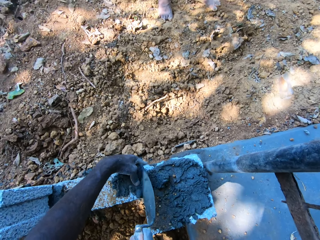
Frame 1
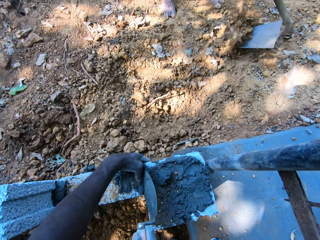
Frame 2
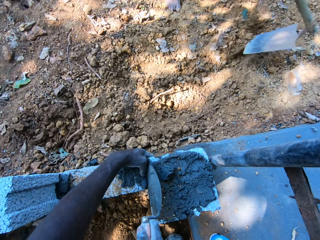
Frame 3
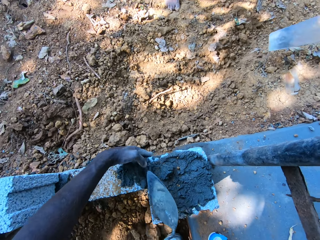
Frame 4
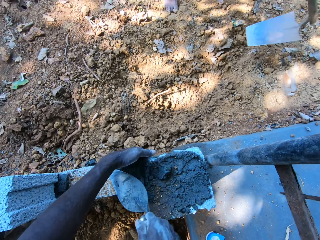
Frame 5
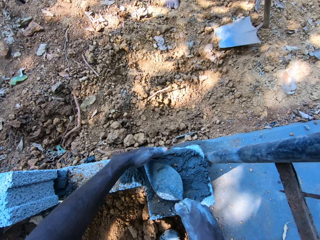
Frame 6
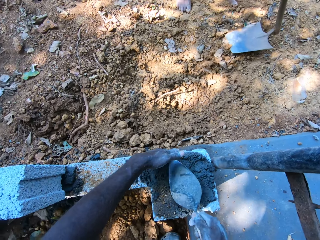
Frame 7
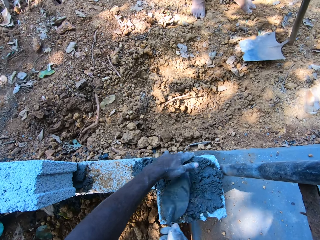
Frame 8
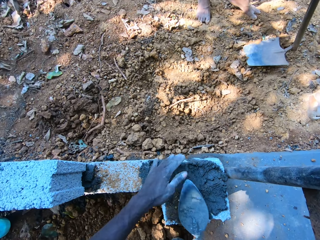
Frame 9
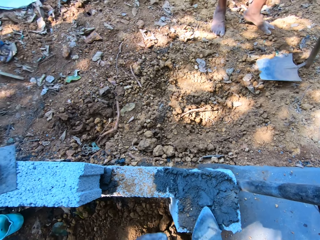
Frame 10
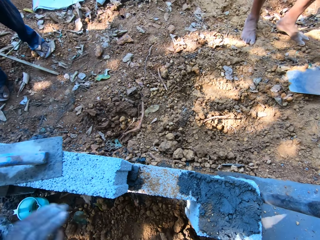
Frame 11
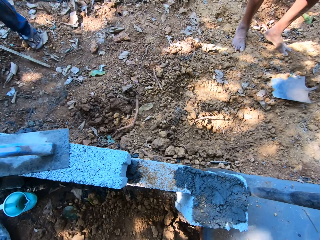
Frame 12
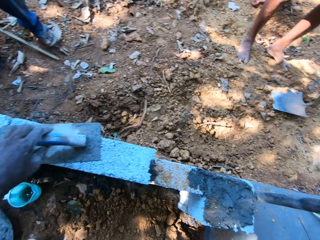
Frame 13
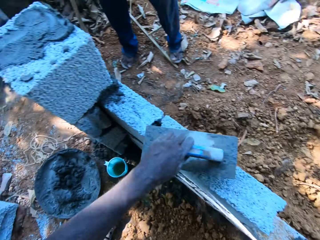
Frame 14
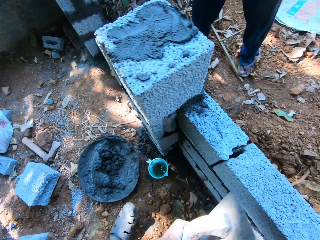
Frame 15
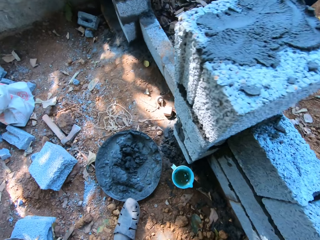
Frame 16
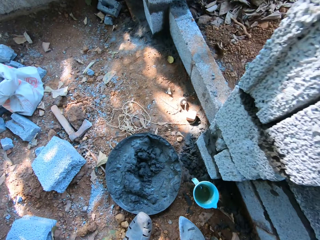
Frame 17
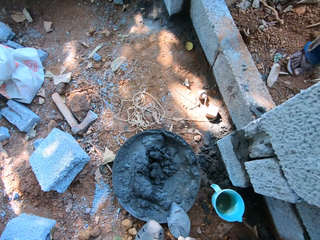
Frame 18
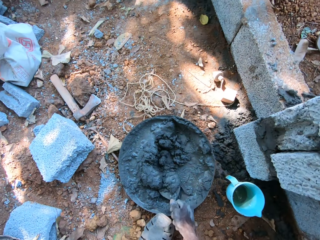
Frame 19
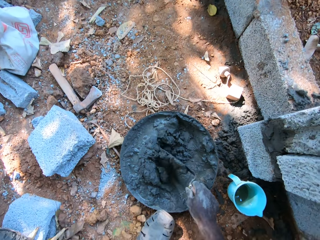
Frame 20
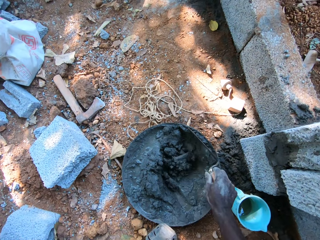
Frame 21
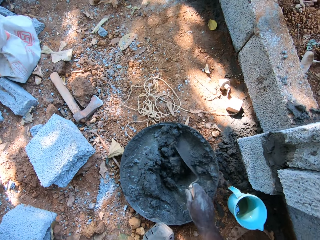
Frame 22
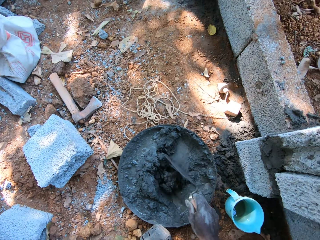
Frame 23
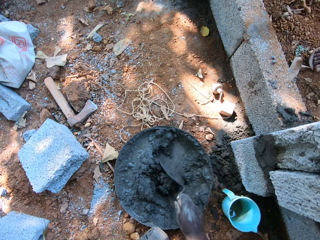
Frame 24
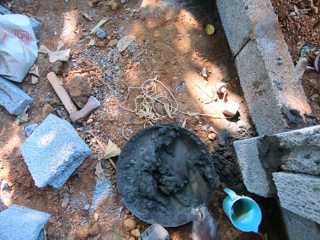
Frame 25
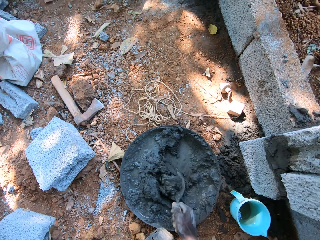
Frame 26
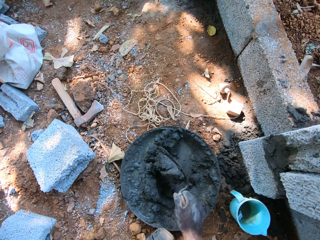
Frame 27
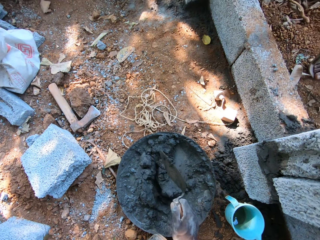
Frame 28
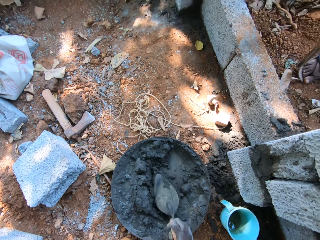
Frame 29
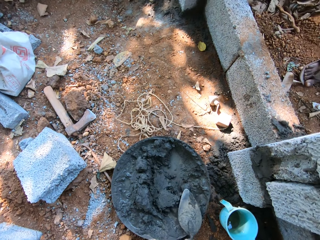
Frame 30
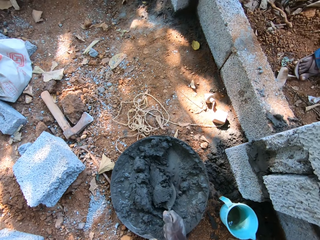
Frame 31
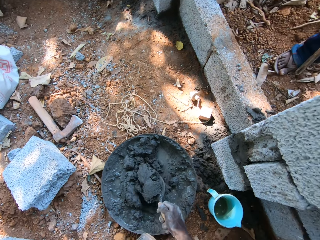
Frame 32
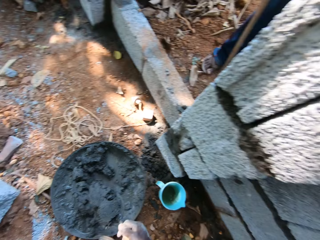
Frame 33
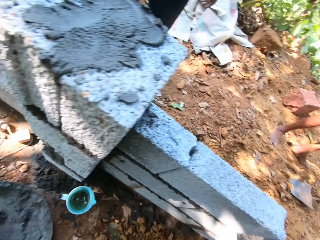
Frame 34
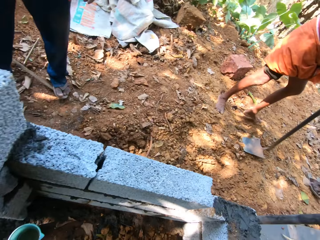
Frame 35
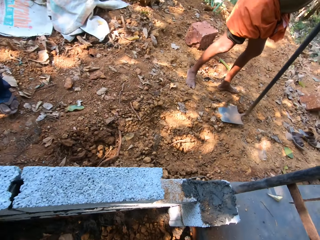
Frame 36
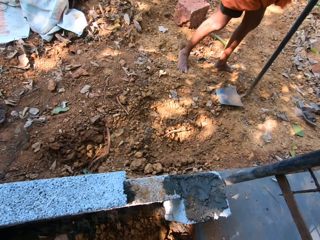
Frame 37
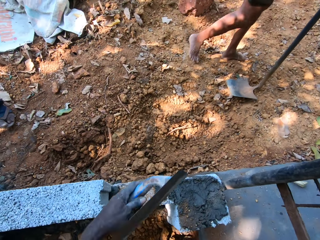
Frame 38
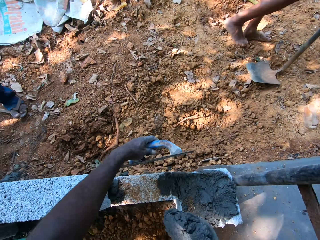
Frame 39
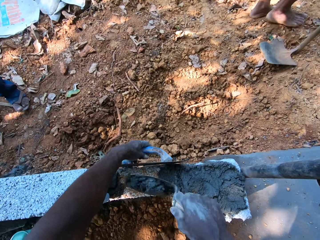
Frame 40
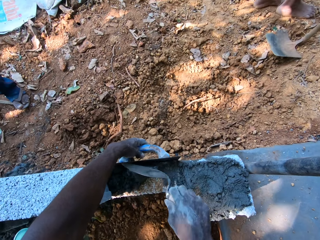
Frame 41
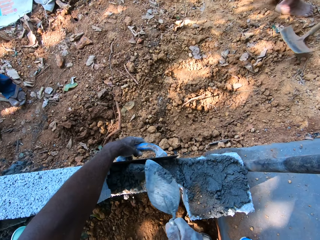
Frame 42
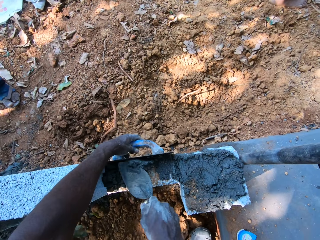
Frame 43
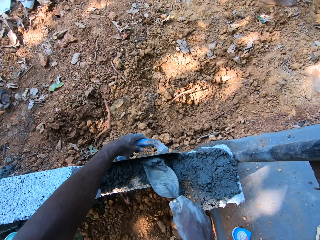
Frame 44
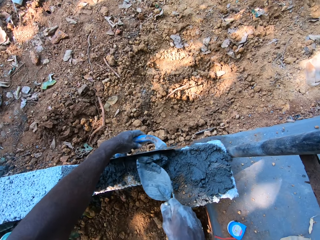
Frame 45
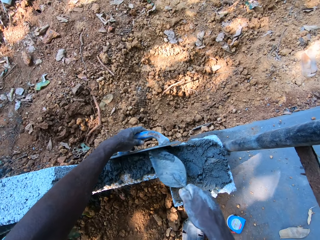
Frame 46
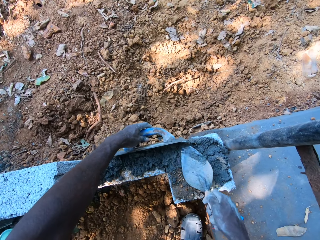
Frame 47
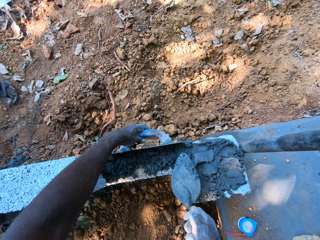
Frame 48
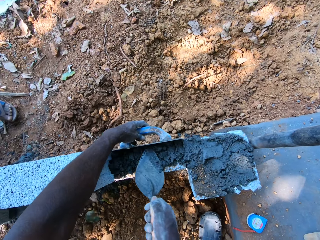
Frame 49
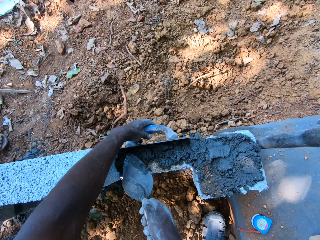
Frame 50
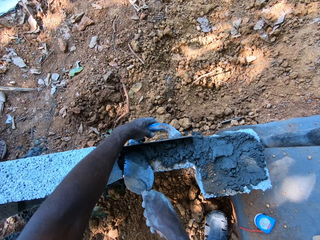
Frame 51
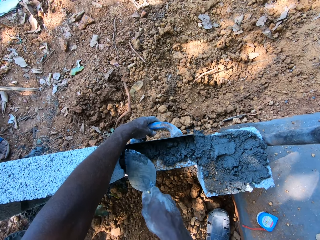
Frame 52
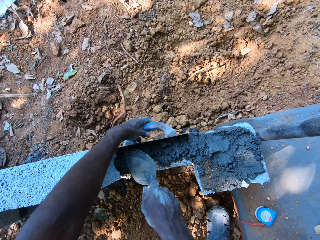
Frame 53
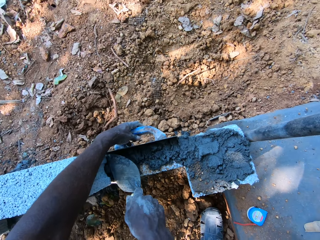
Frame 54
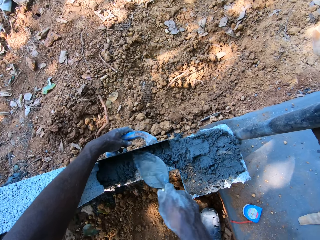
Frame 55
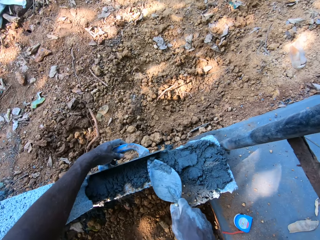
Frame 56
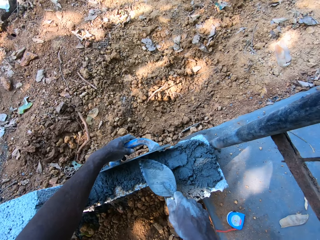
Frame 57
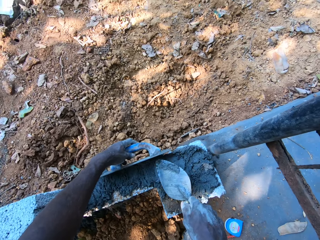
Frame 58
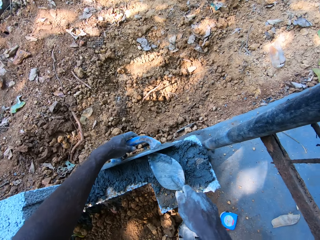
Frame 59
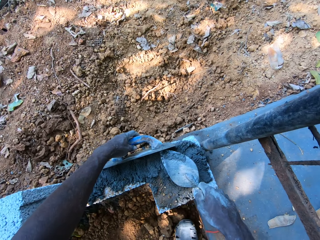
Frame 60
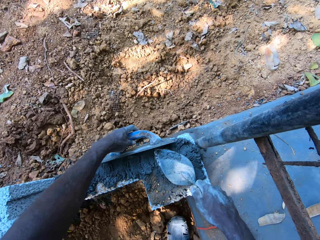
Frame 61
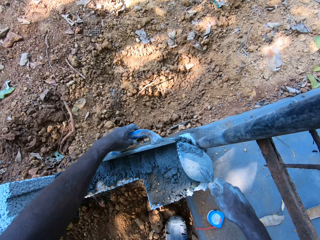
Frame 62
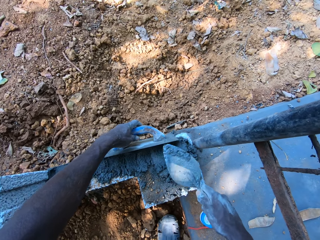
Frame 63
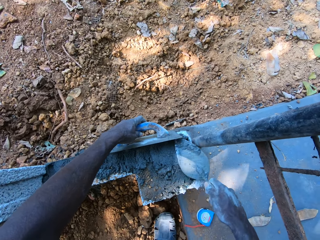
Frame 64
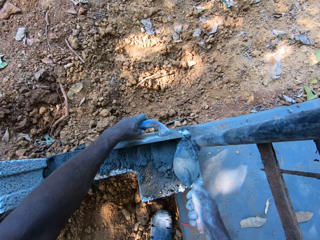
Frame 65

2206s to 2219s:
The camera wearer interacts with a man. He picks up the plastering trowel from the fence with his left hand. He mixes mortar in the aluminum bowl with the brick trowel in his right hand. He scoops mortar from the aluminum bowl with the brick trowel in his right hand. He places the plastering trowel in his left hand onto the fence. He pours the mortar in the brick trowel in his right hand onto the fence, on top of the block. He smoothens the mortar on the fence with the brick trowel in his right hand.

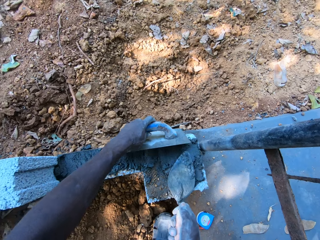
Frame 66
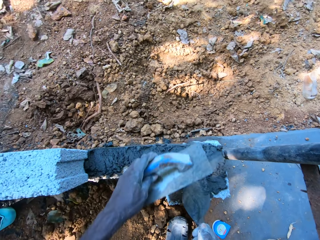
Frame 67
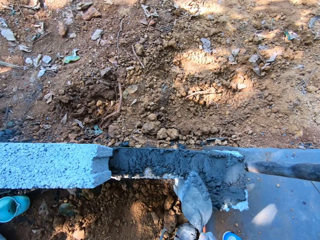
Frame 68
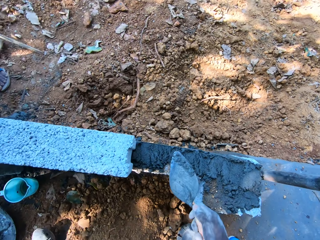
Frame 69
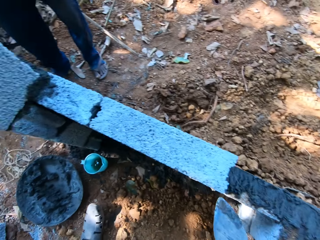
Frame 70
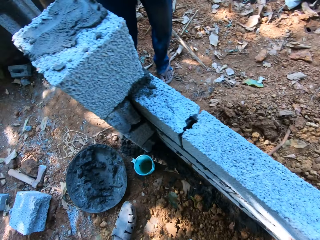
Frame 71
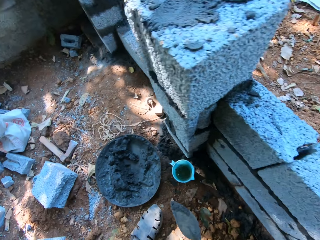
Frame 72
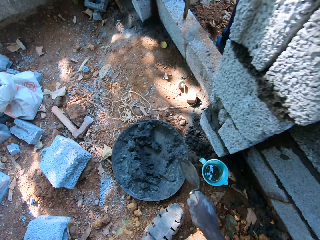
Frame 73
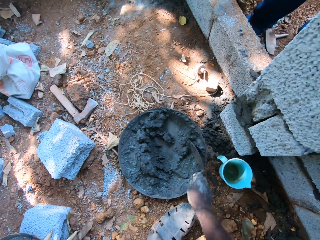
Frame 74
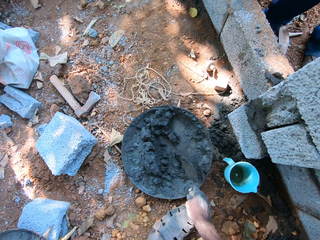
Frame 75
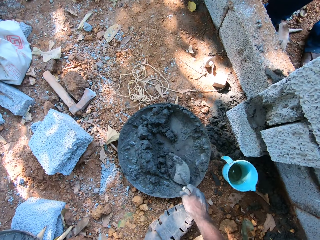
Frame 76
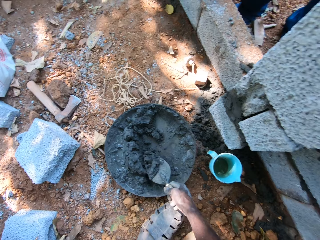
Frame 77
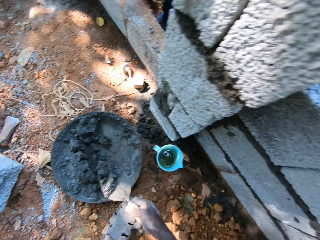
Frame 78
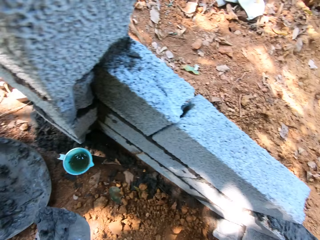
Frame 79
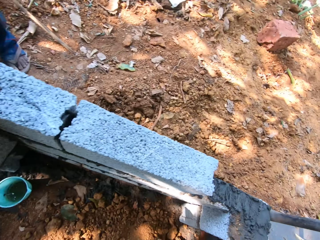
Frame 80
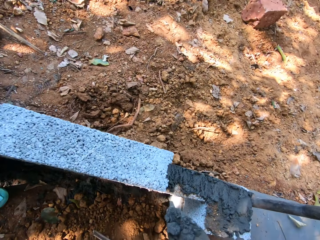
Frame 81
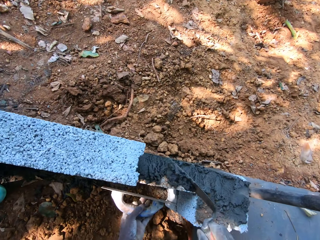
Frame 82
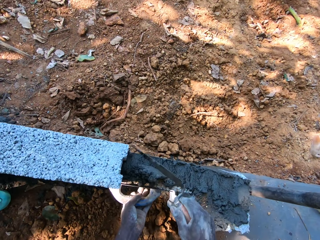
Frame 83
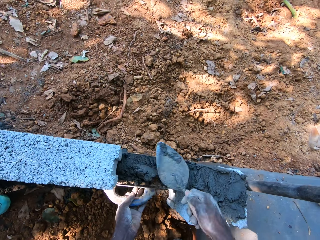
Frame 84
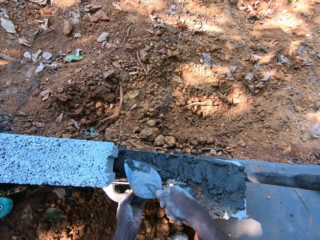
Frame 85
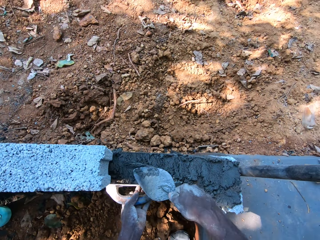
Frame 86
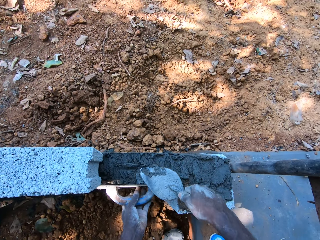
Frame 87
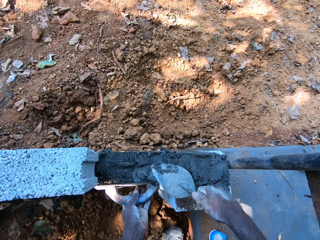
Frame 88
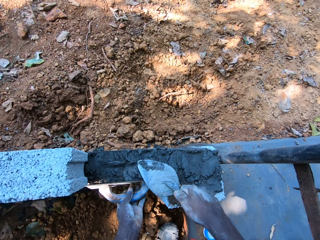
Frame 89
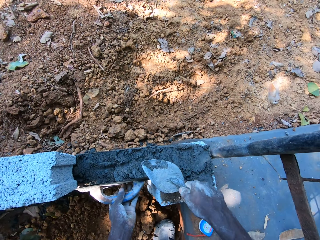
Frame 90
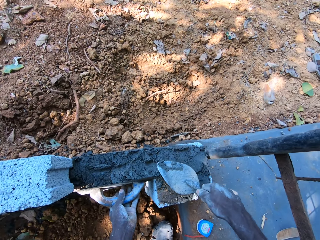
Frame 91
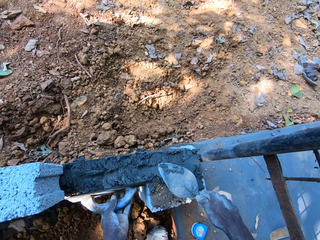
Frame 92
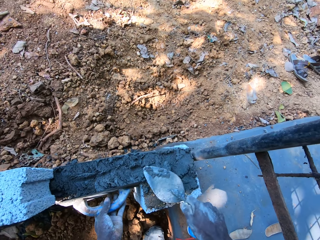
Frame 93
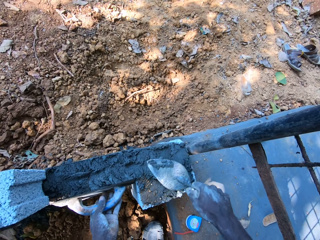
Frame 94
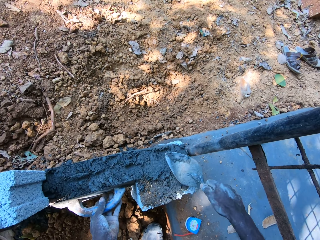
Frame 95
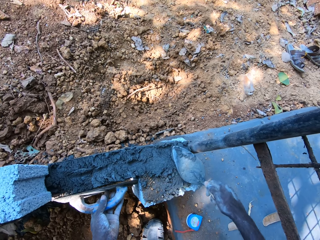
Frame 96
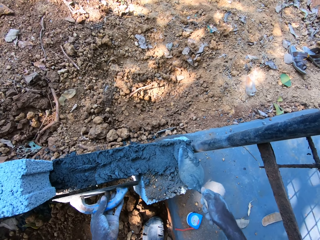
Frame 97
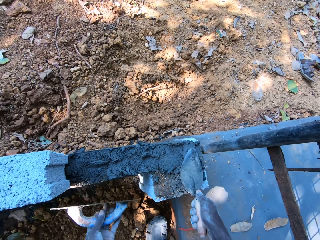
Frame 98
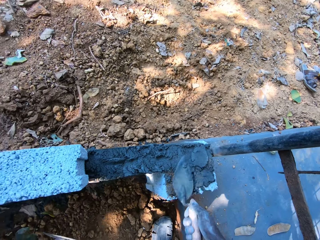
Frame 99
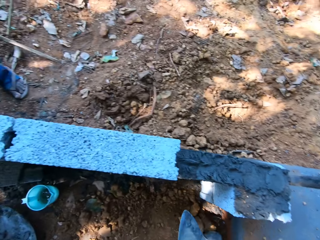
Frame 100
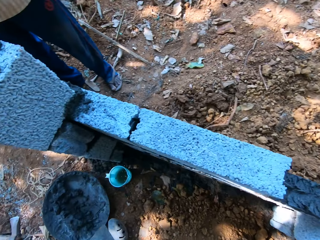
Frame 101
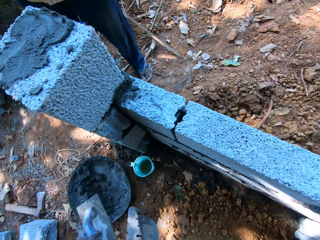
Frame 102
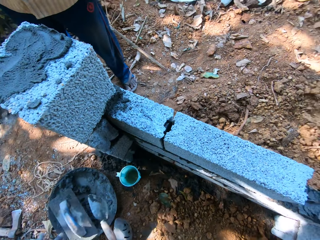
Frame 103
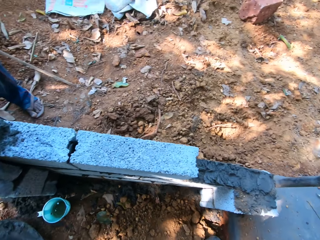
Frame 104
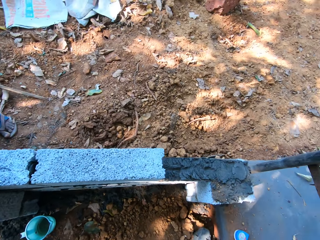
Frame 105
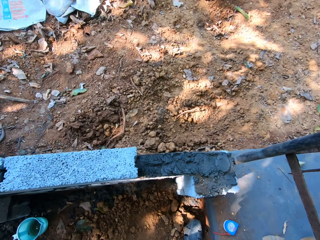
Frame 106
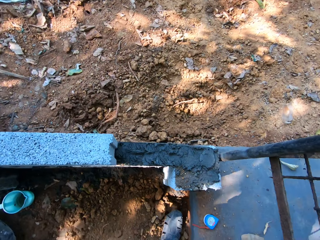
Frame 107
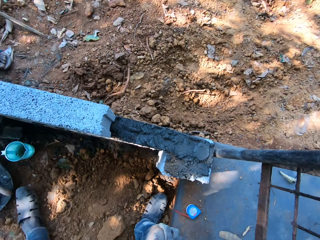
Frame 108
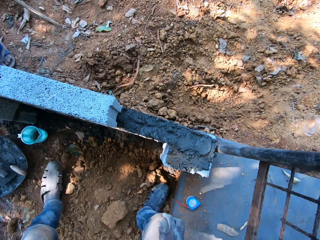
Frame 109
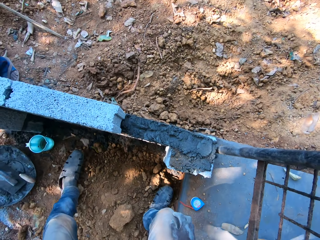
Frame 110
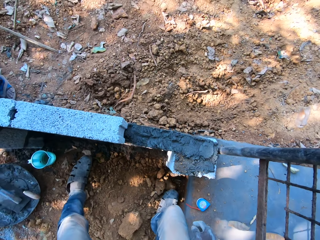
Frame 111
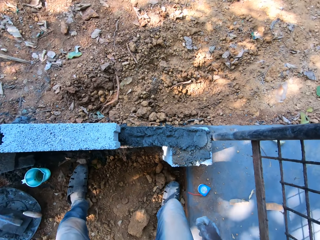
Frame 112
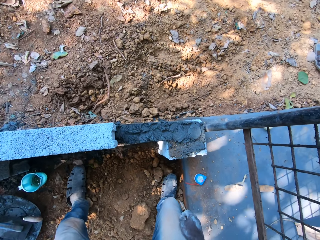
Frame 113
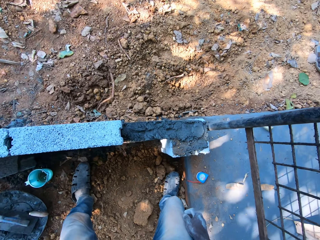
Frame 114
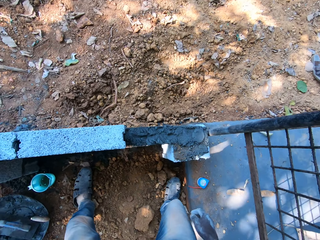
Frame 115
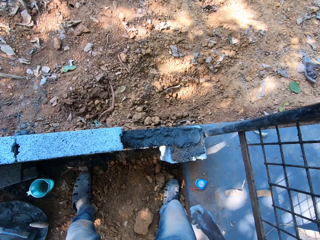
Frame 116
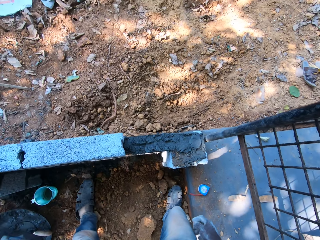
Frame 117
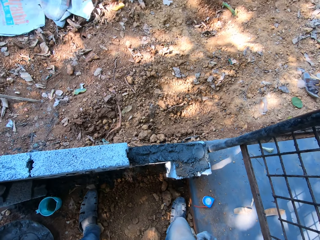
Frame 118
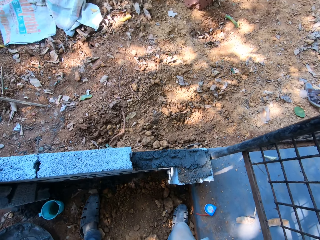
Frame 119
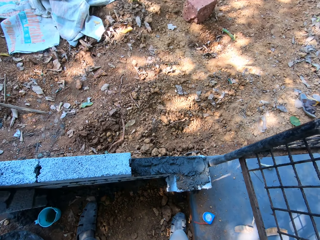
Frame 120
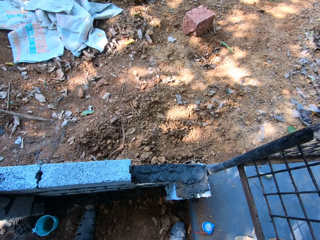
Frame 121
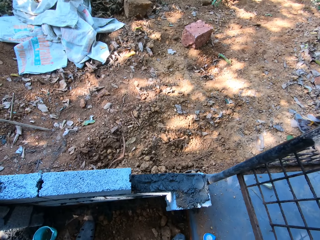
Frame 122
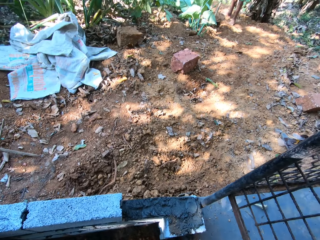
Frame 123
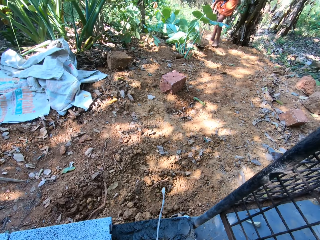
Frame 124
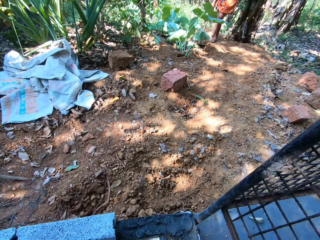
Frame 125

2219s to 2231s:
The camera wearer scoops mortar from the aluminum bowl with the brick trowel in his right hand. He places the plastering trowel in his left hand onto the fence. He pours the mortar in the brick trowel in his right hand onto the fence. He smoothens the mortar on the fence, on the block, with the brick trowel in his right hand. He drops the plastering trowel and brick trowel into the aluminum bowl on the floor.
